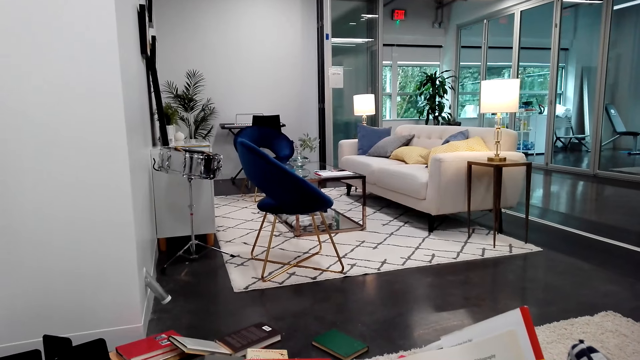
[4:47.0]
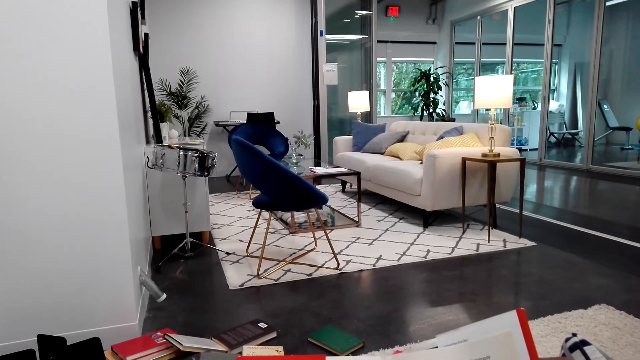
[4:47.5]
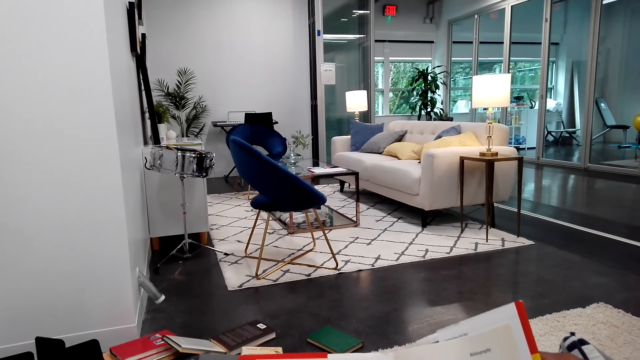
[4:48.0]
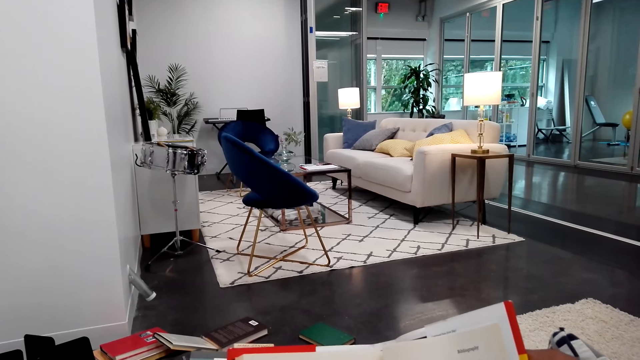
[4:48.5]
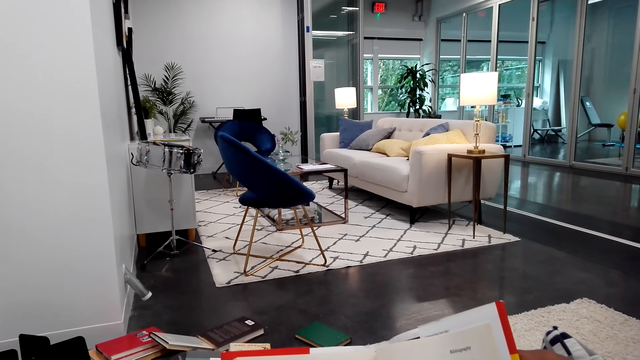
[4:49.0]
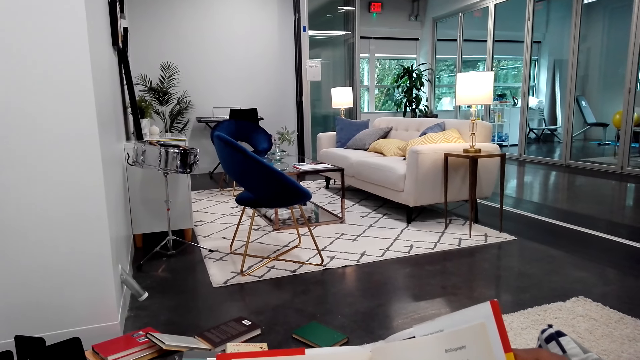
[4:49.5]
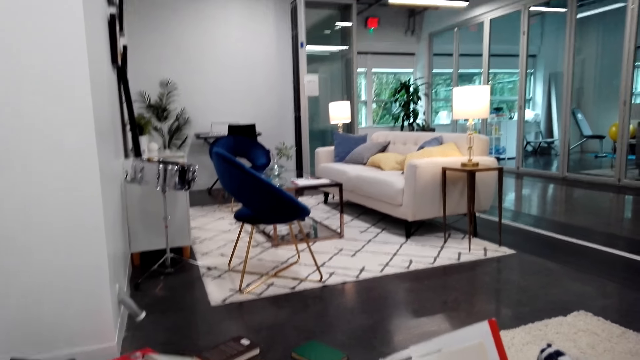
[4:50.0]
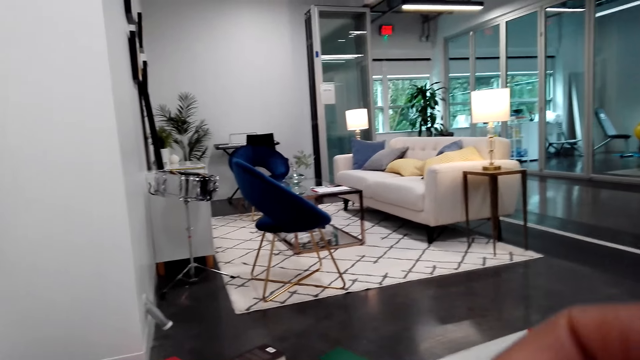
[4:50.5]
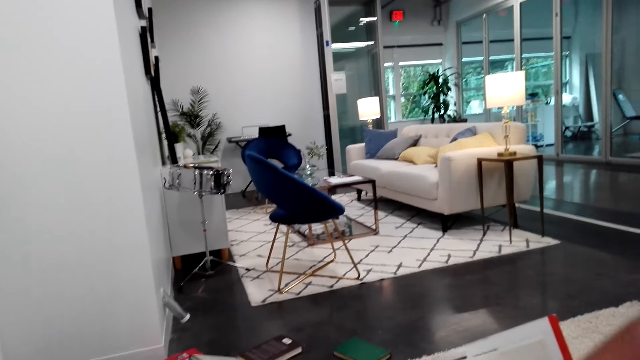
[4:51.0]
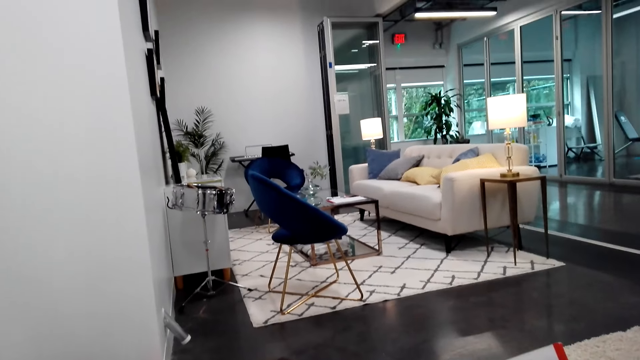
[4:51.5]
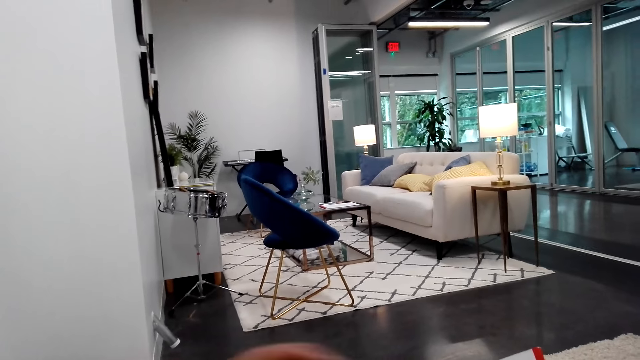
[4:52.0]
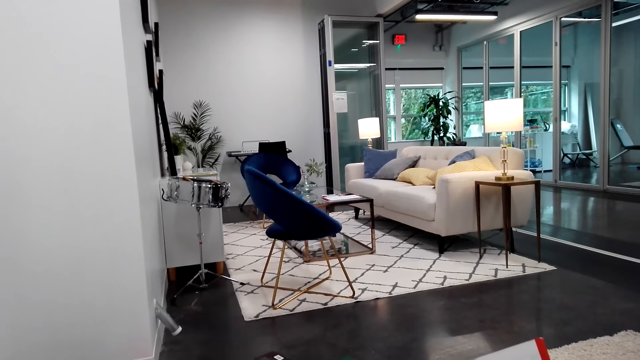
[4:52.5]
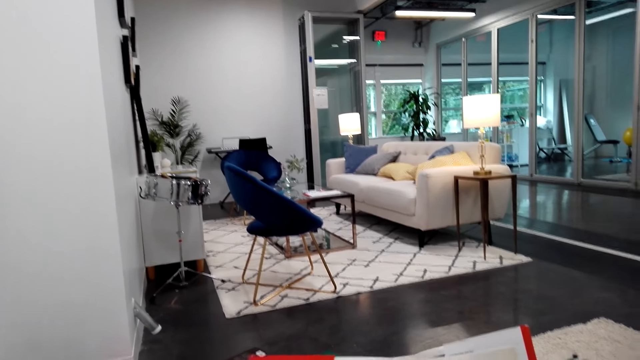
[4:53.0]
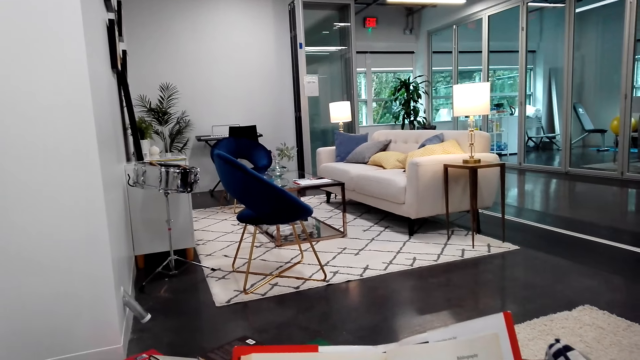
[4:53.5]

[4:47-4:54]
The camera wearer reads a book.

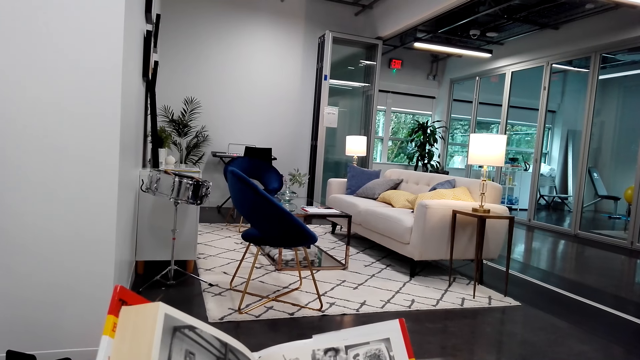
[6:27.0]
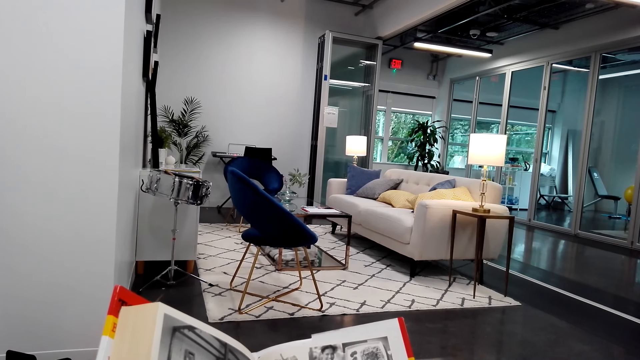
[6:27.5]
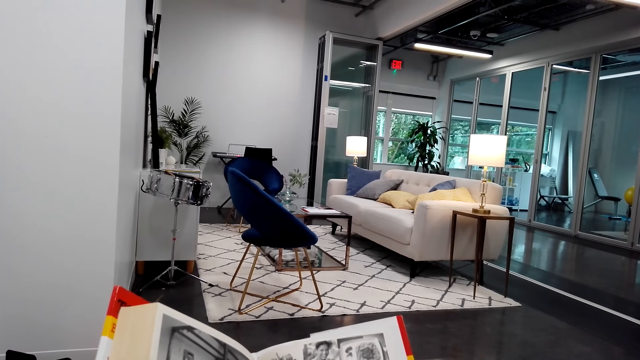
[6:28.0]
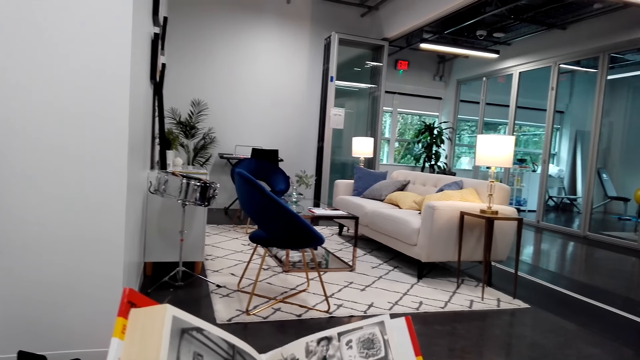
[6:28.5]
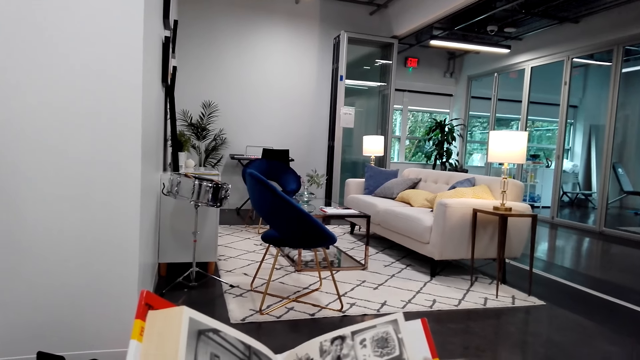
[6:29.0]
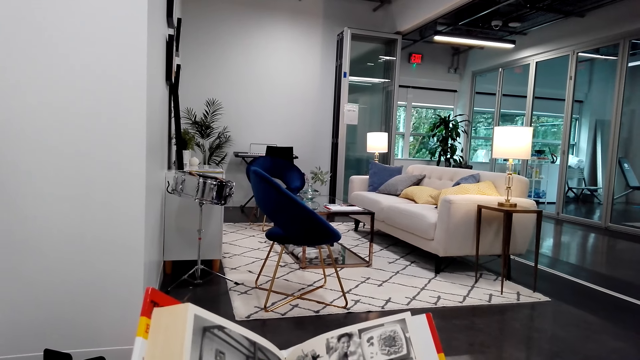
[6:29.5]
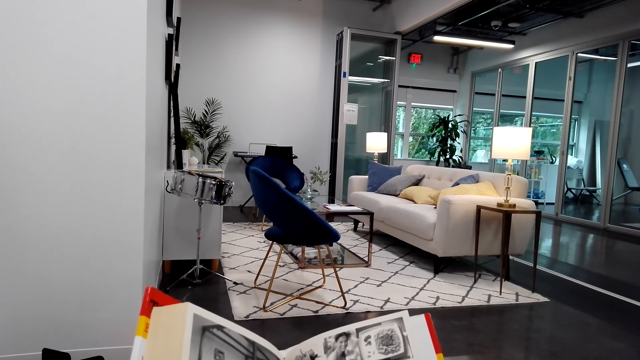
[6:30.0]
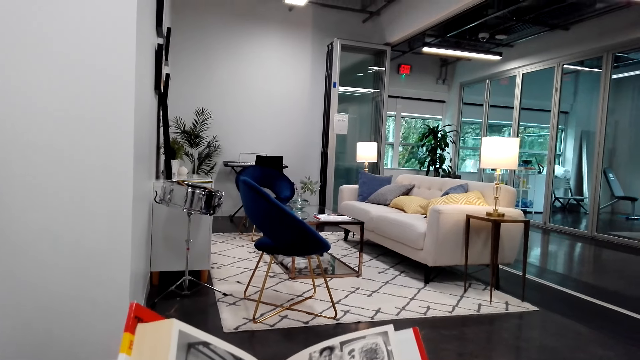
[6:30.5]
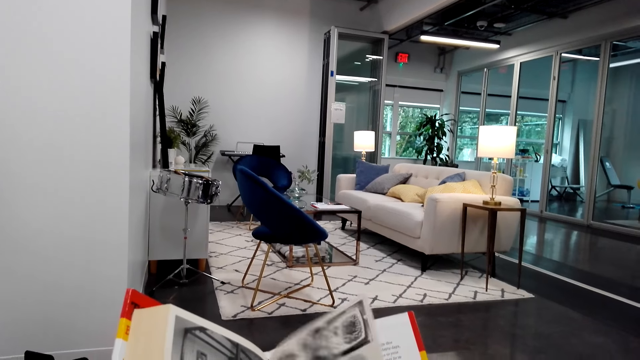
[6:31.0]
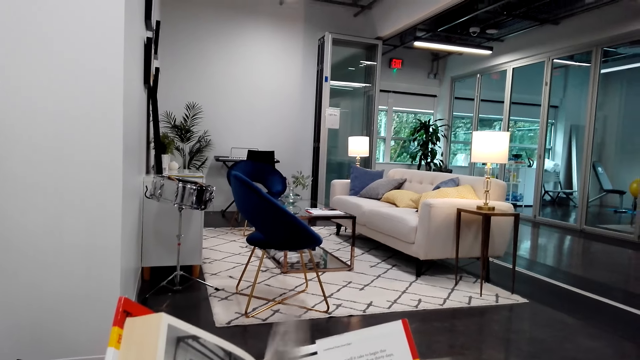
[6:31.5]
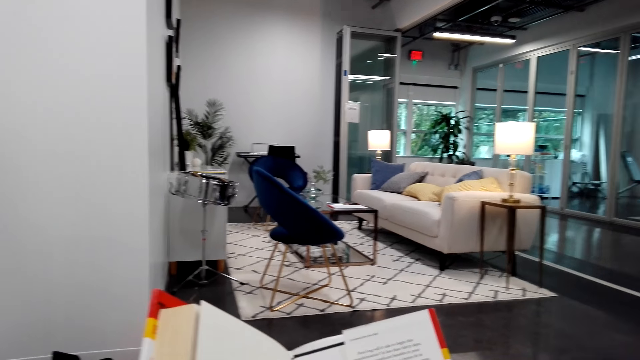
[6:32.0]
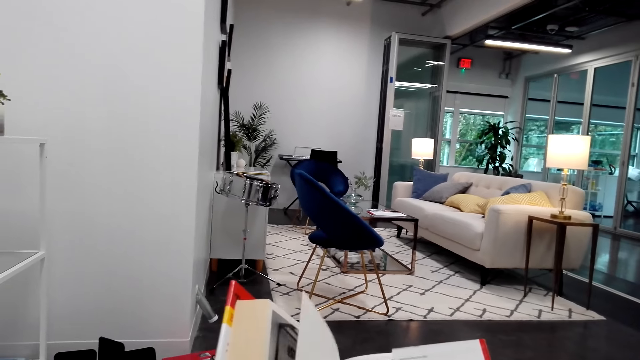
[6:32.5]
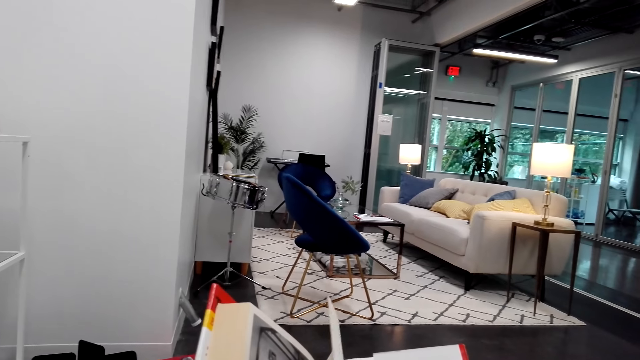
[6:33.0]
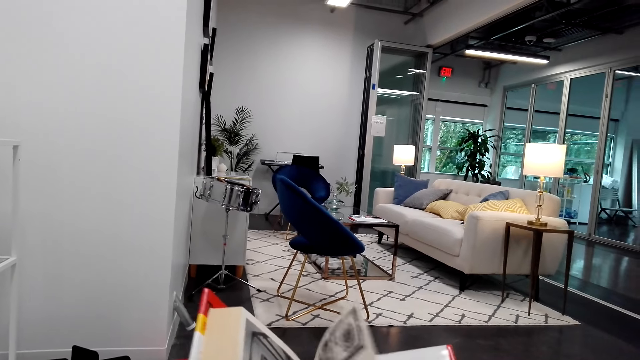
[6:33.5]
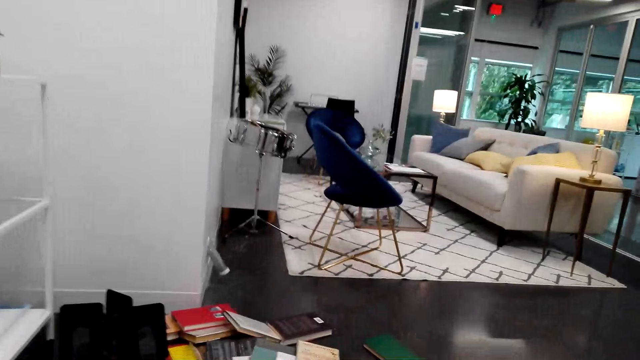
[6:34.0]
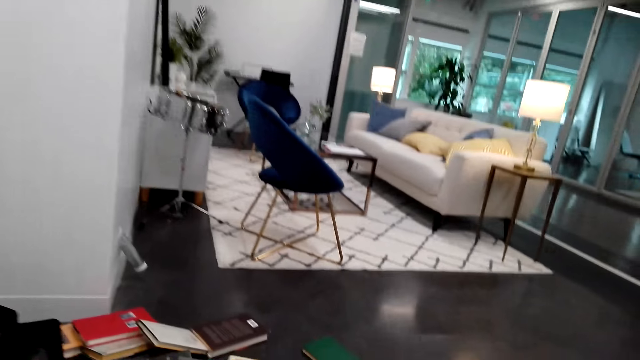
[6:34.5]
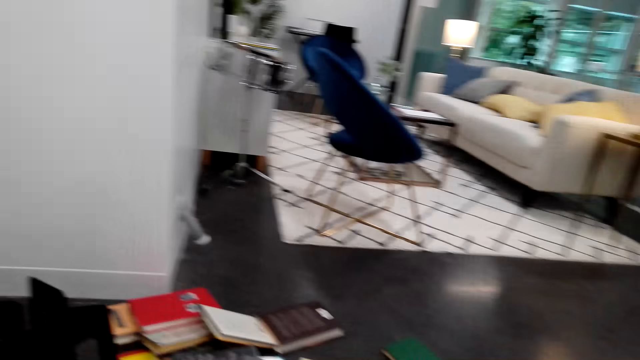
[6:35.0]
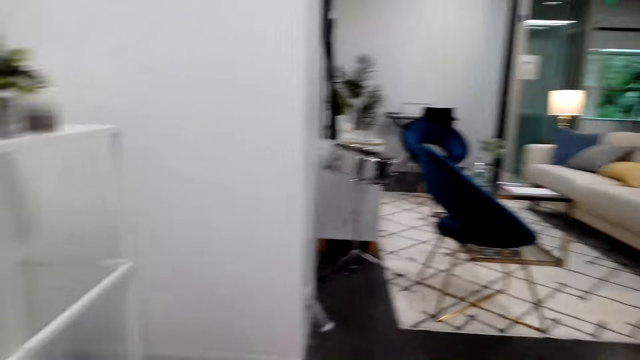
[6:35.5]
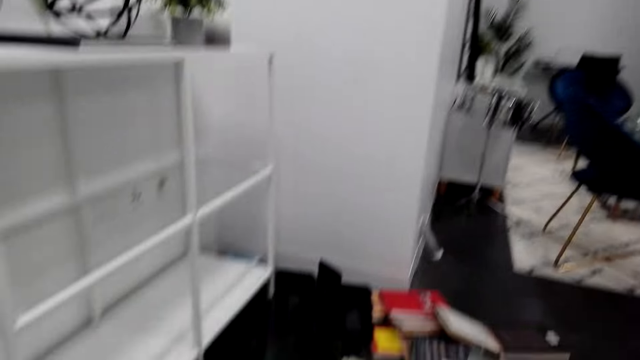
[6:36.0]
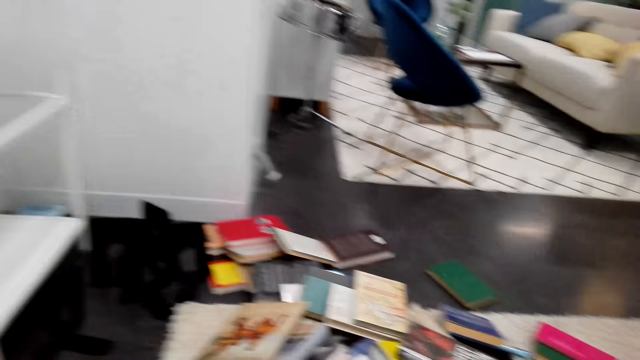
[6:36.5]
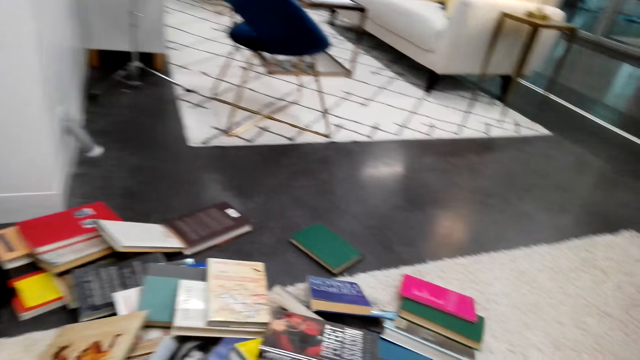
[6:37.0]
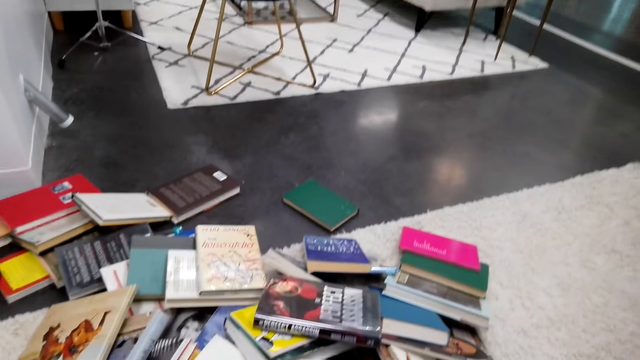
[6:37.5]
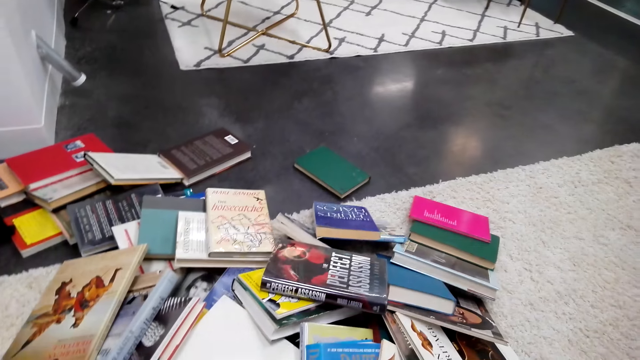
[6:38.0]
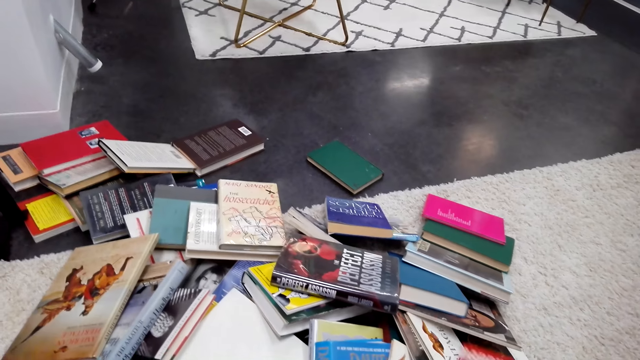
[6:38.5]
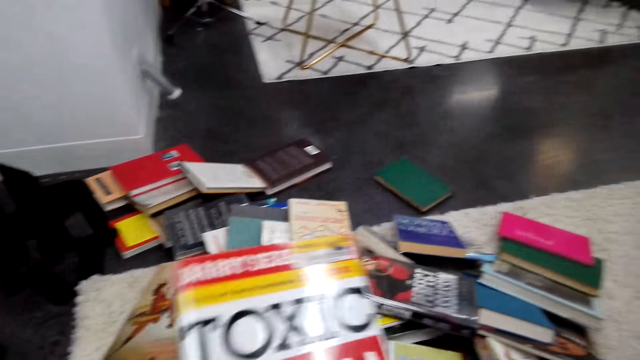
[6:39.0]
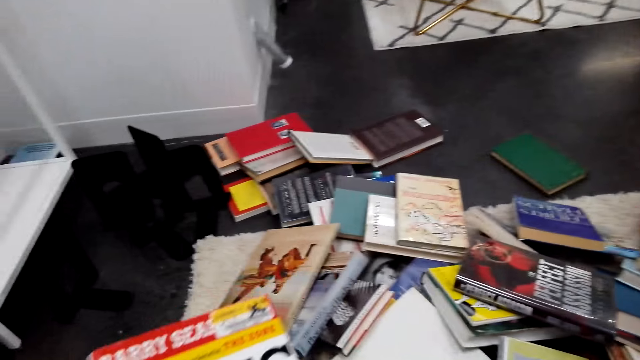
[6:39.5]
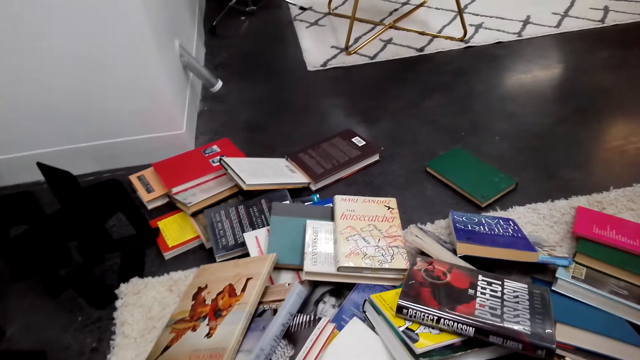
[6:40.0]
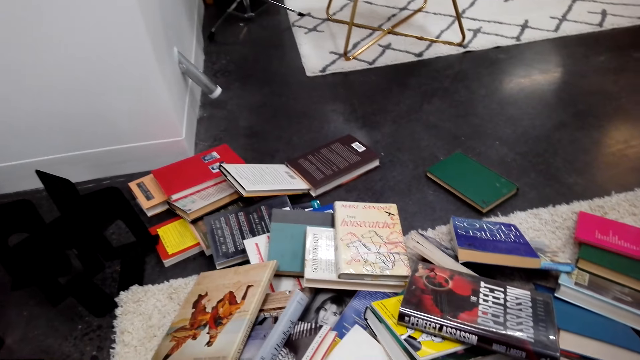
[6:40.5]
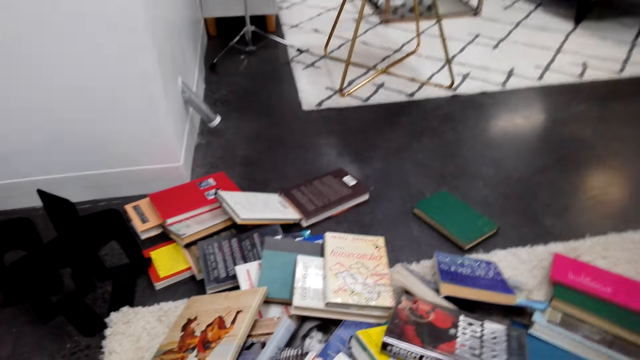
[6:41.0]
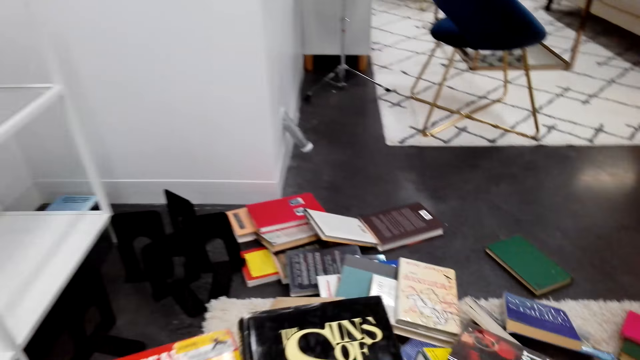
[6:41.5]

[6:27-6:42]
The camera wearer dialogues with a person. They are around the house floor.
